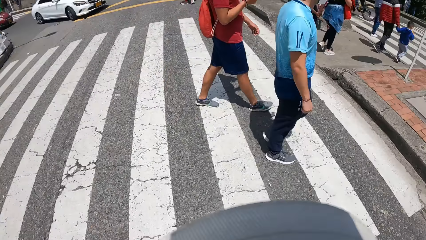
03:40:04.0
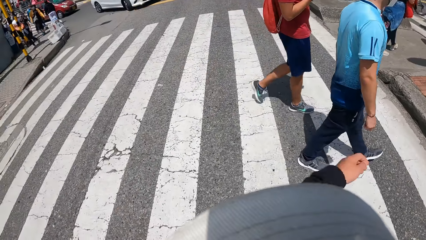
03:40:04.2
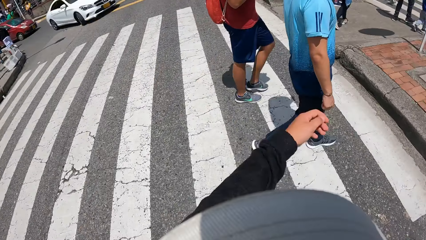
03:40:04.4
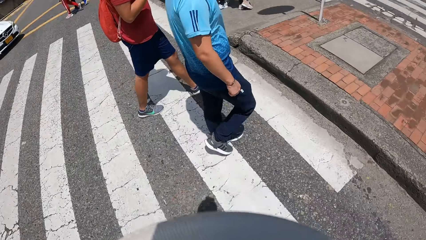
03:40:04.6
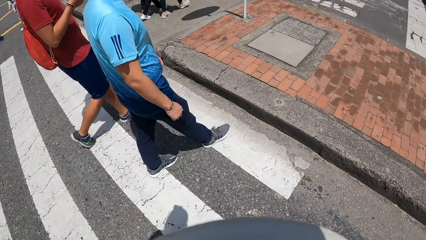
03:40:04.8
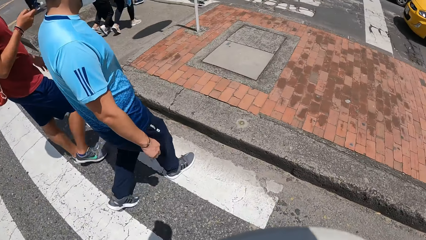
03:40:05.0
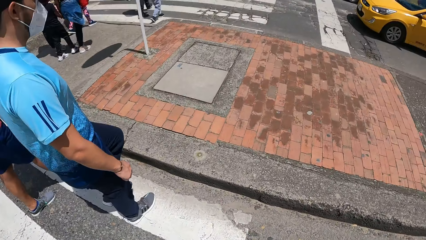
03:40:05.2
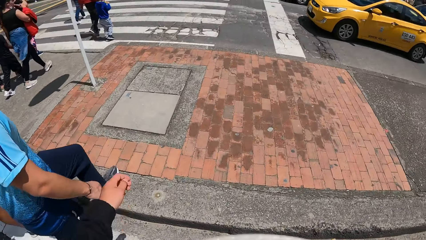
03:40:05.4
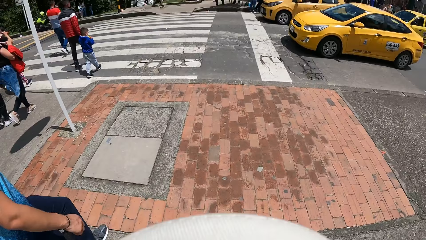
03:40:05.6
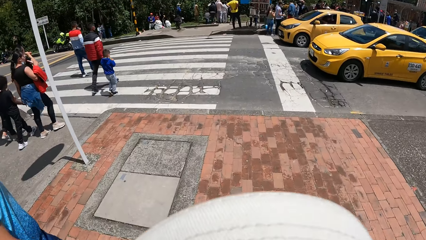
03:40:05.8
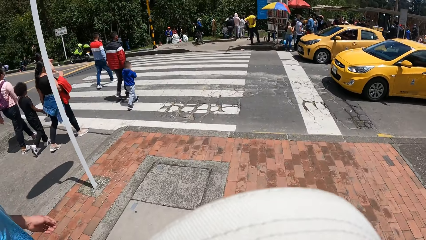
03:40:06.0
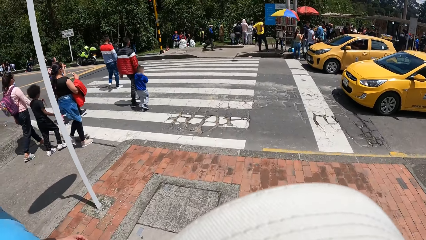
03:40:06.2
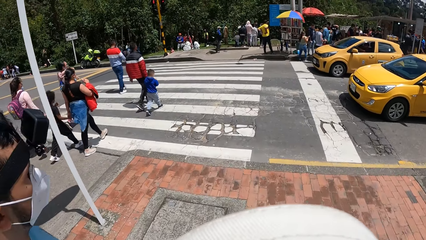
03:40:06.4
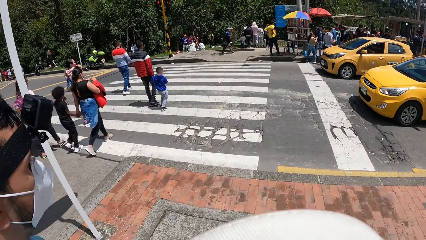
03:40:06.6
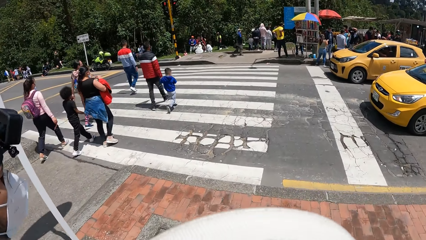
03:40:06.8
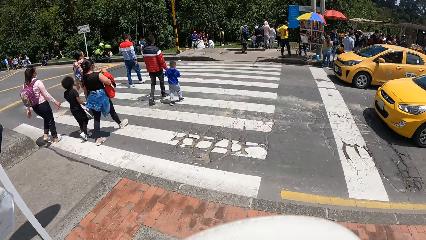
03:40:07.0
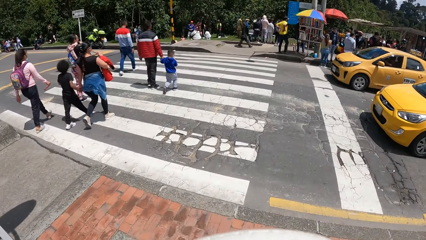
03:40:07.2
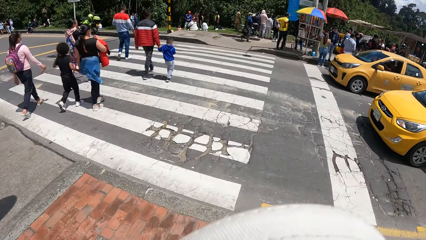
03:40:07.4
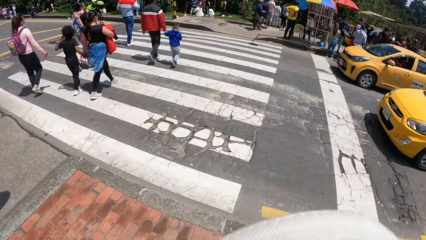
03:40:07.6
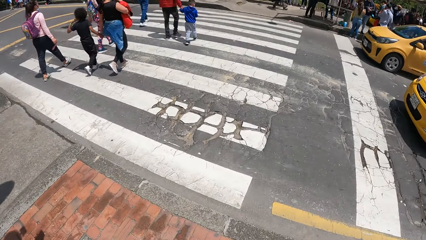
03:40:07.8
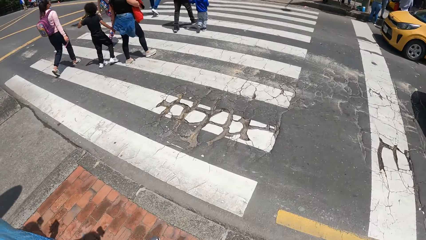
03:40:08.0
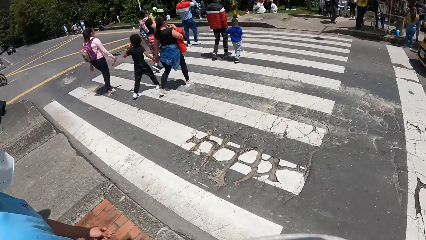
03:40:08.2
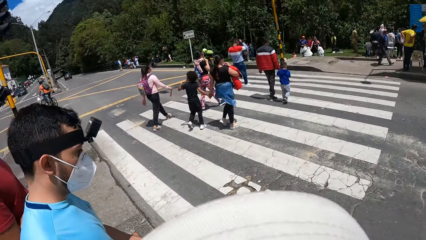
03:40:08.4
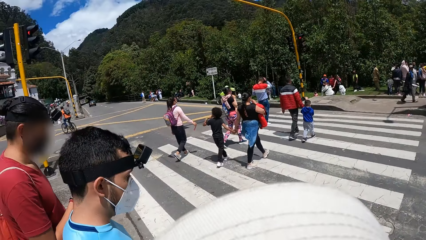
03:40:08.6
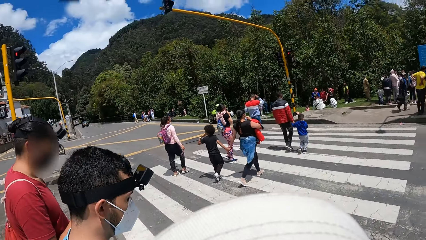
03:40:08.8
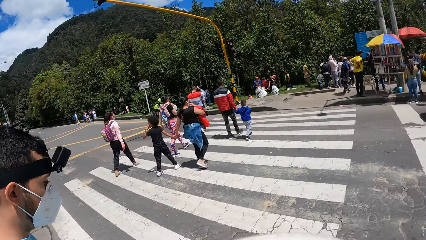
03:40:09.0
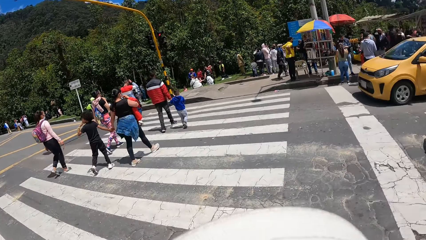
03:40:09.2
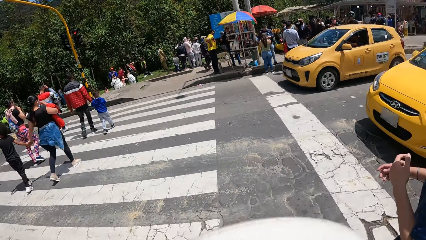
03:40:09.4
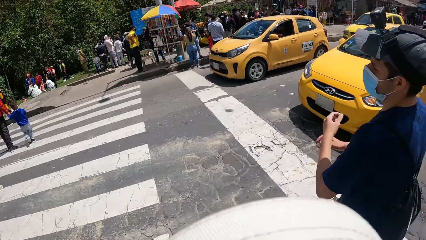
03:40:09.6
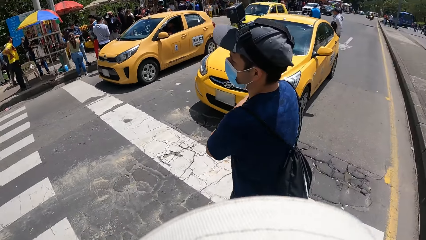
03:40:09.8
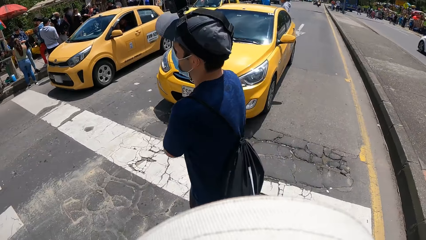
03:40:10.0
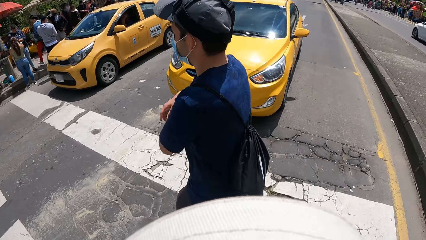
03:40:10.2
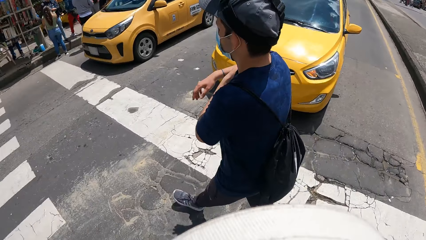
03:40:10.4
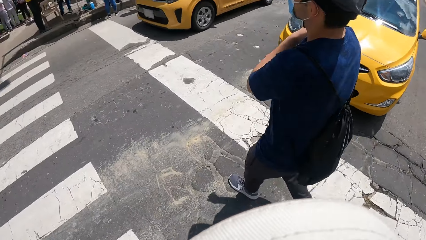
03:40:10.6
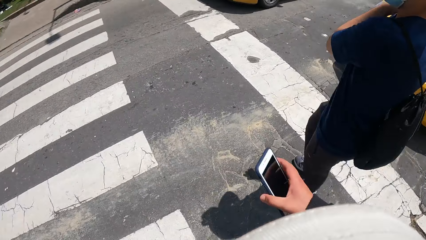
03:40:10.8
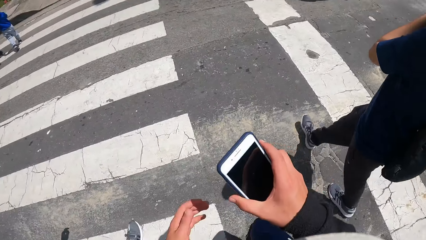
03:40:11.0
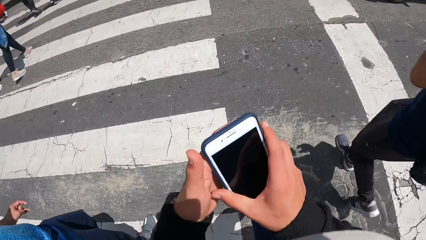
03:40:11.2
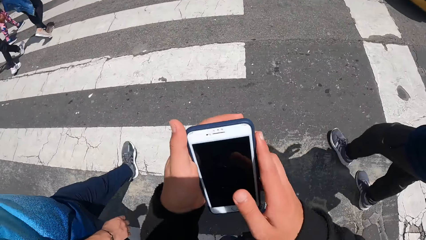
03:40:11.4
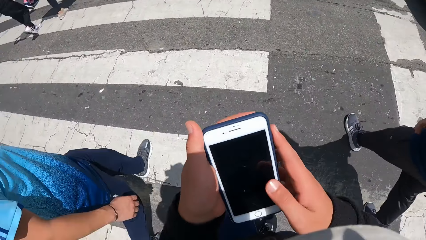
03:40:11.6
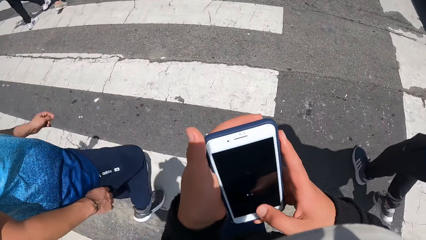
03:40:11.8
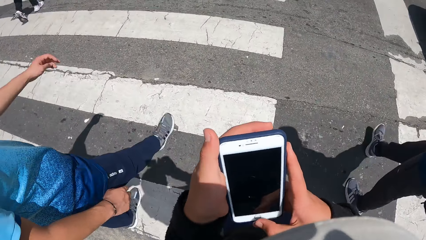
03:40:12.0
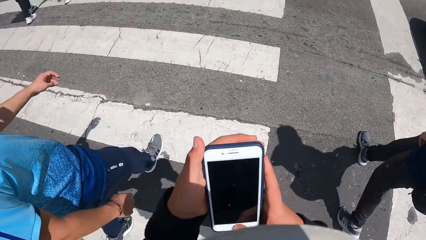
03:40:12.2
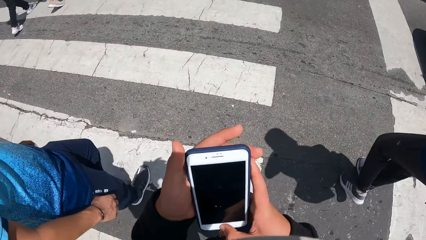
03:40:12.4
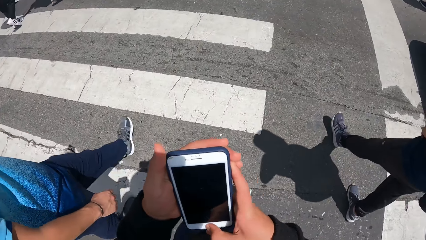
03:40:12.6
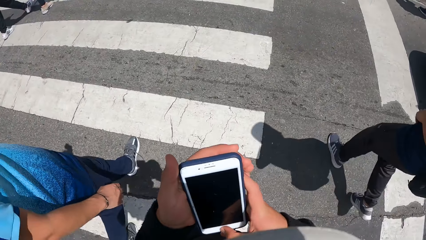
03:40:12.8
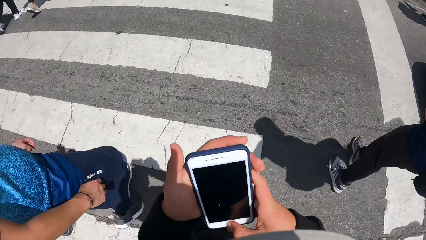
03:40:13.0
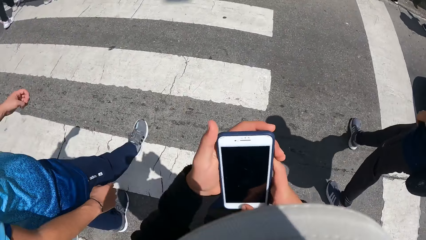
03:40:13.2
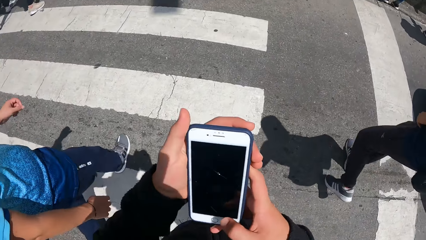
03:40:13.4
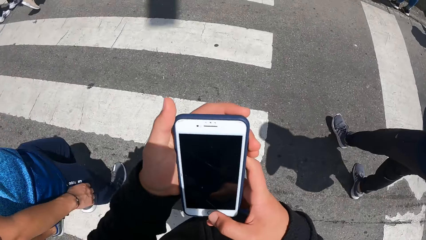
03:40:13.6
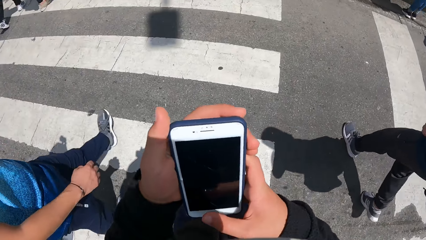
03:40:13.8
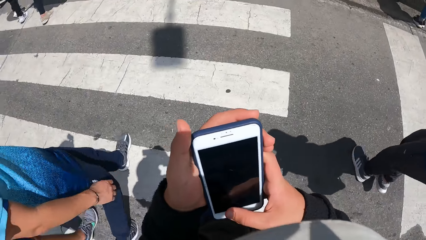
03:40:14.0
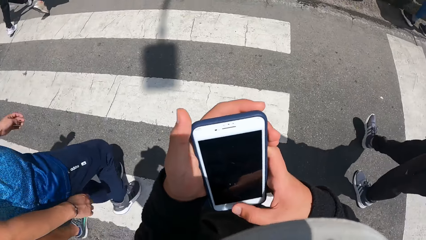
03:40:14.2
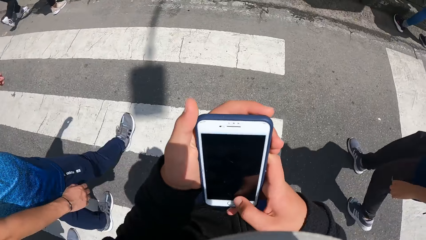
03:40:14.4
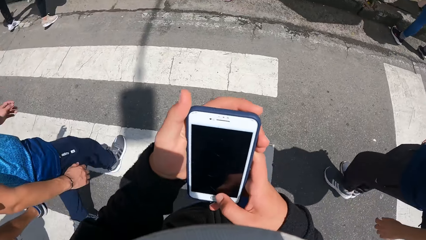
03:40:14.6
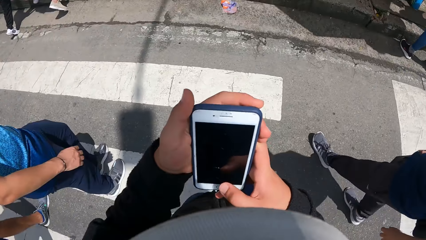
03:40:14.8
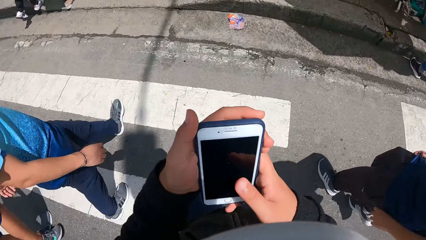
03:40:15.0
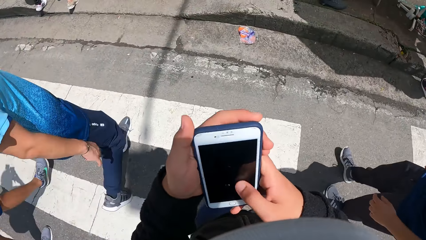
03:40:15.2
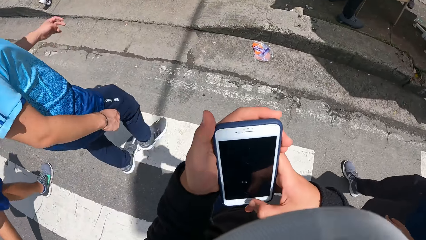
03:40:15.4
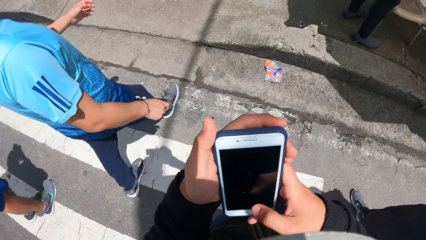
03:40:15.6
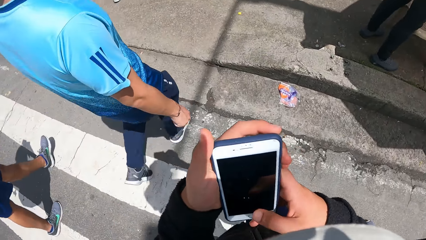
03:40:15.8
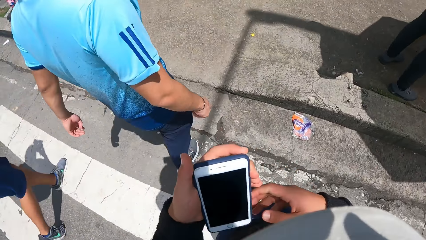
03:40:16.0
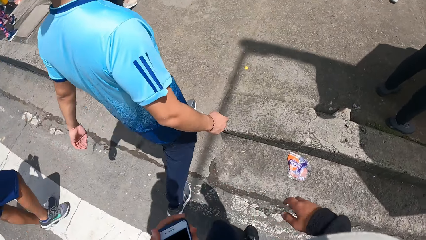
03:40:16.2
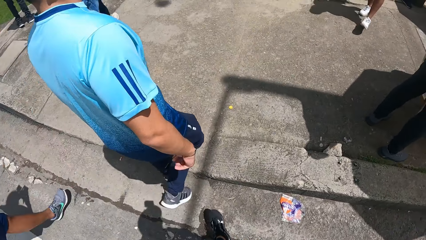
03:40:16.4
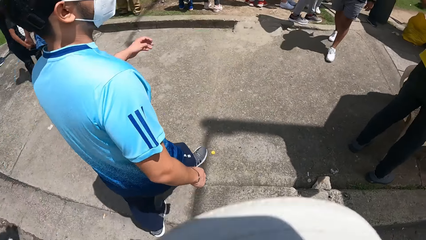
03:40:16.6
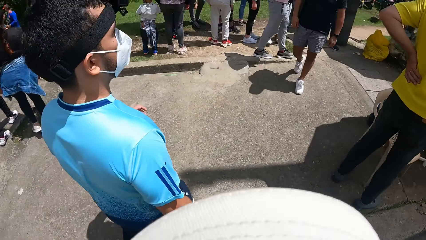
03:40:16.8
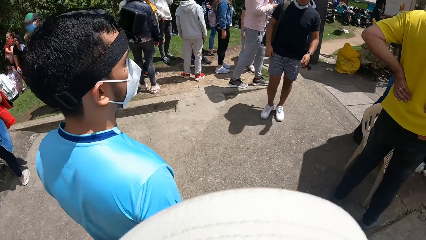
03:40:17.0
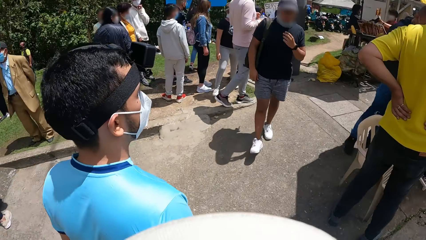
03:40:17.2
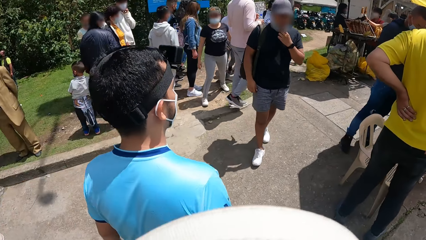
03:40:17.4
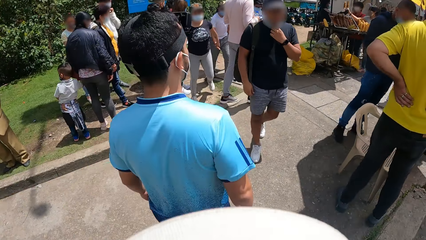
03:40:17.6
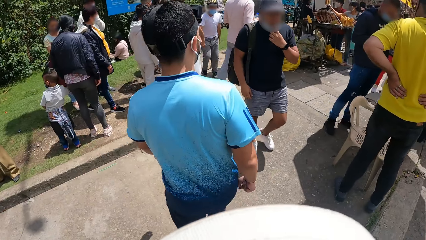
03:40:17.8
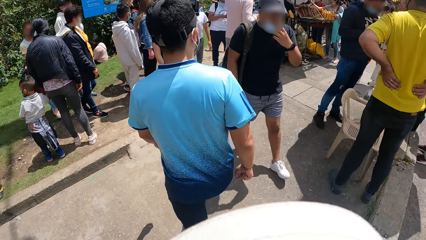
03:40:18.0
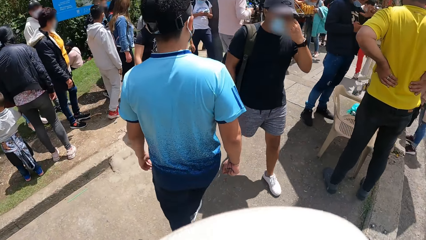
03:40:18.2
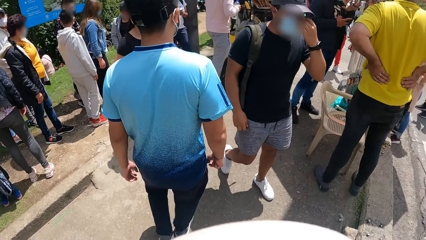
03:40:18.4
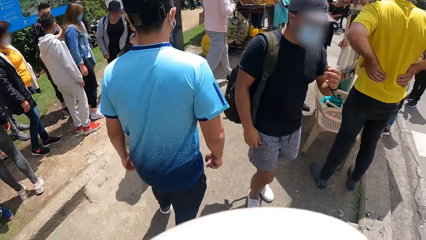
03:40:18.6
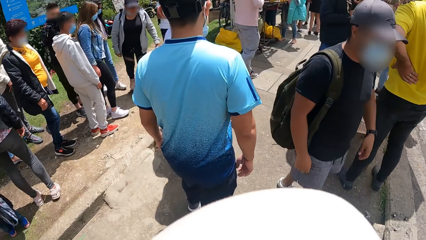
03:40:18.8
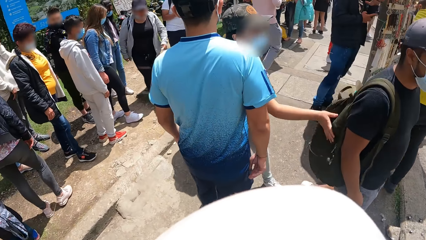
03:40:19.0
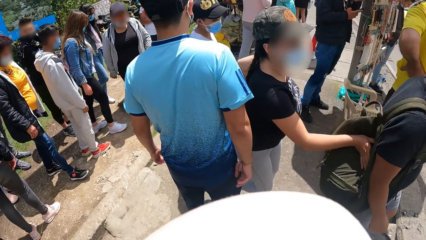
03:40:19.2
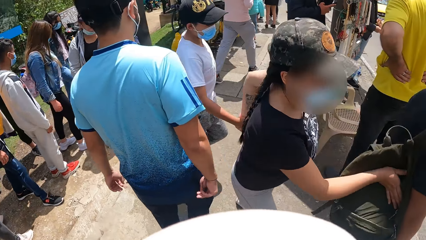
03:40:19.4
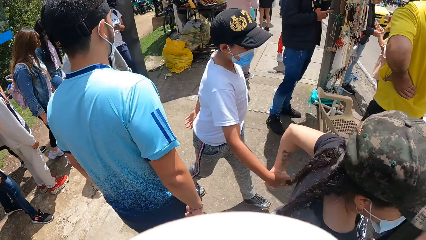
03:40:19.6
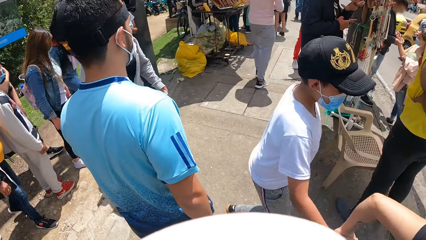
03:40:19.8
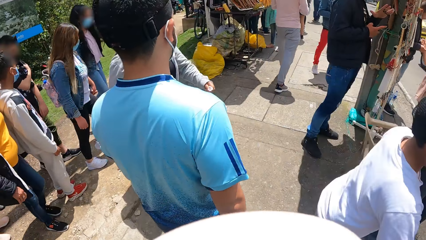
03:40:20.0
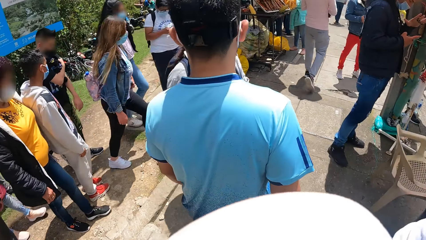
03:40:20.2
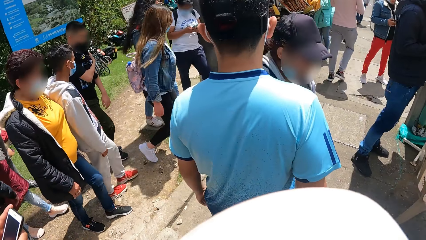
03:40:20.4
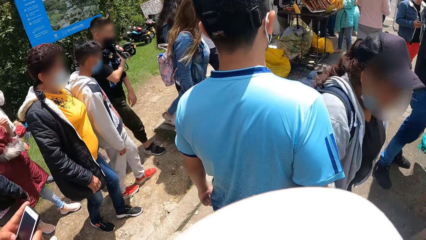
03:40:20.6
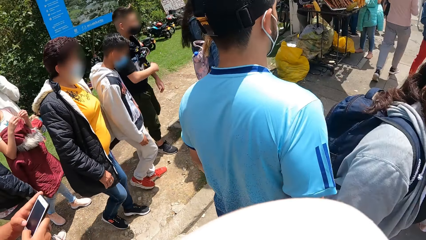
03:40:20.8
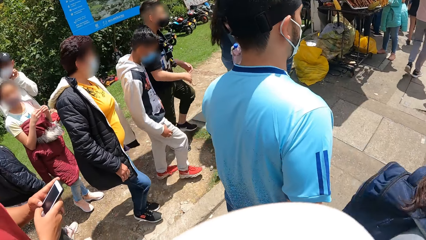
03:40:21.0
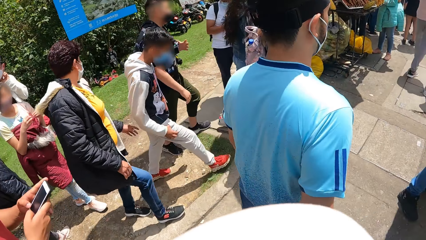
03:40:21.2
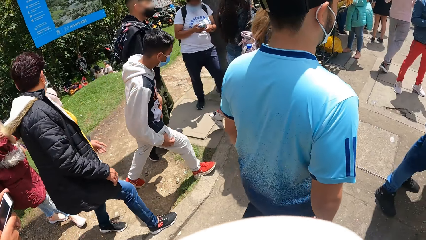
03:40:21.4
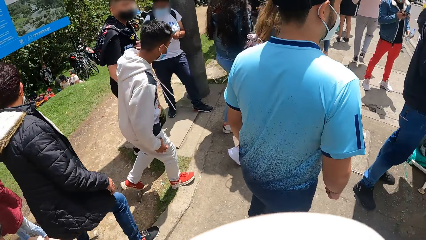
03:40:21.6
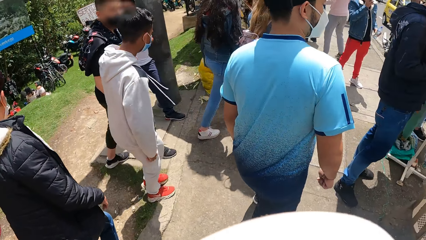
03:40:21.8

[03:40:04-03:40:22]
The camera wearer walks. He operates the phone with his right hand. He walks. He transfers the phone from his right hand to his left hand. He walks.
